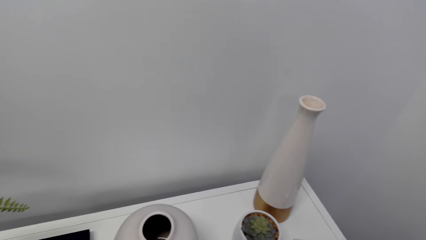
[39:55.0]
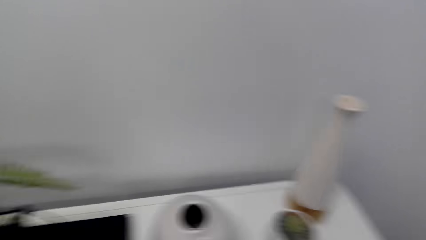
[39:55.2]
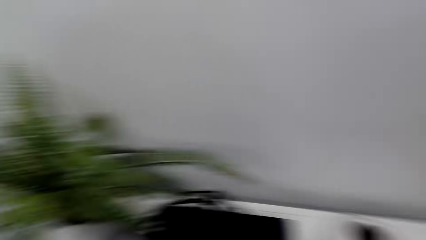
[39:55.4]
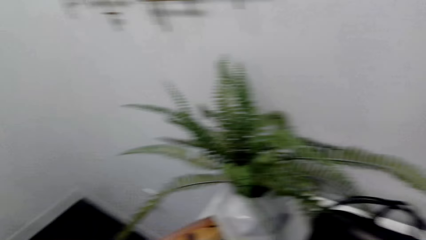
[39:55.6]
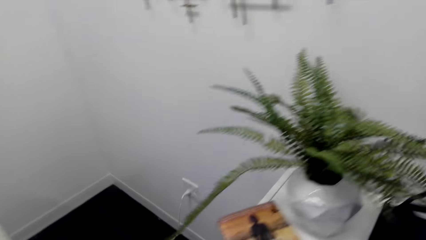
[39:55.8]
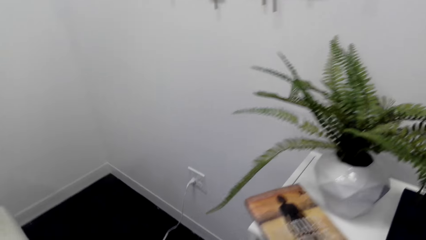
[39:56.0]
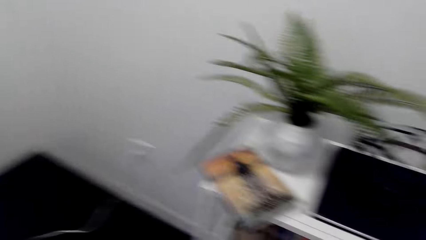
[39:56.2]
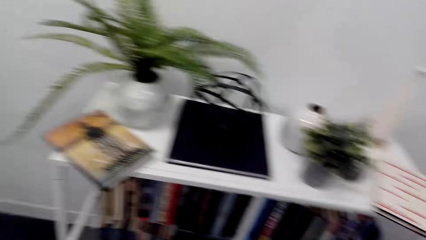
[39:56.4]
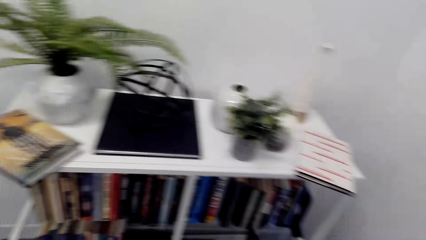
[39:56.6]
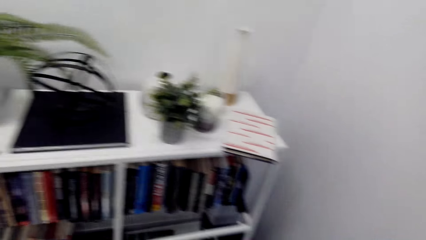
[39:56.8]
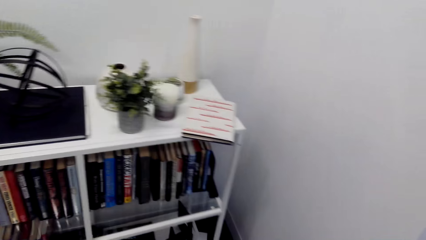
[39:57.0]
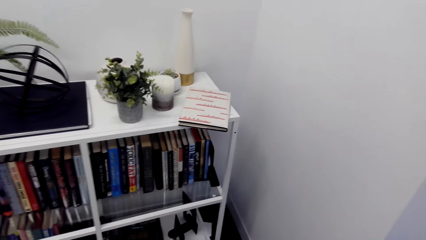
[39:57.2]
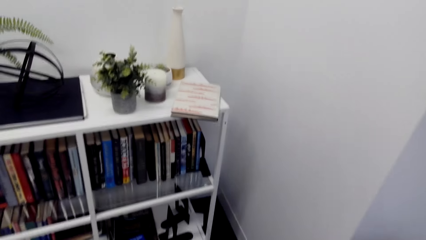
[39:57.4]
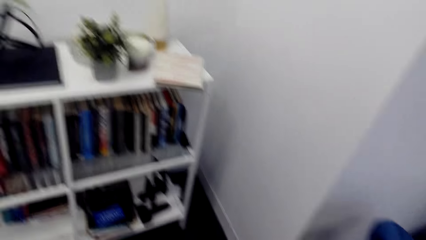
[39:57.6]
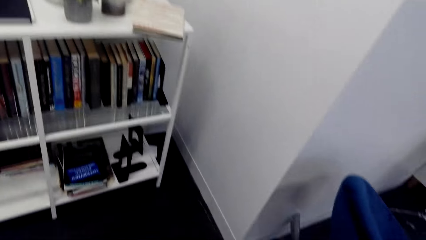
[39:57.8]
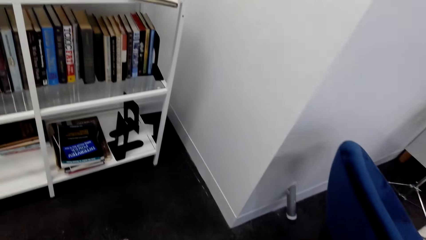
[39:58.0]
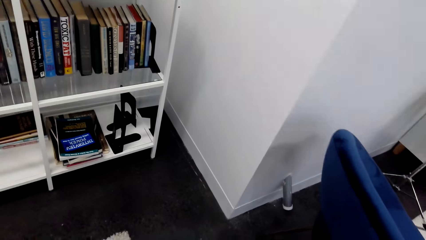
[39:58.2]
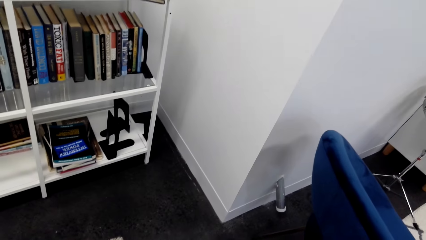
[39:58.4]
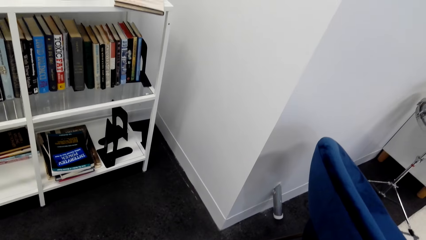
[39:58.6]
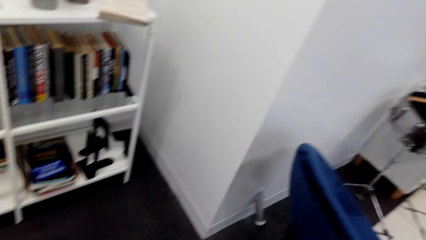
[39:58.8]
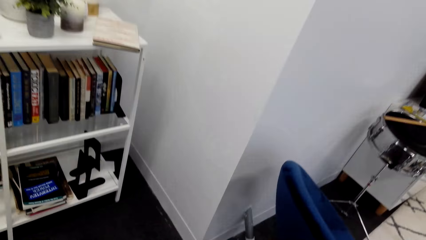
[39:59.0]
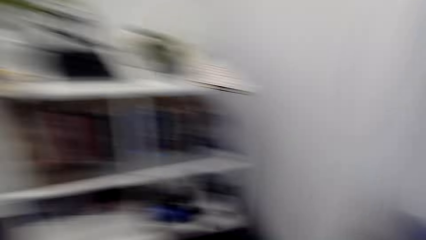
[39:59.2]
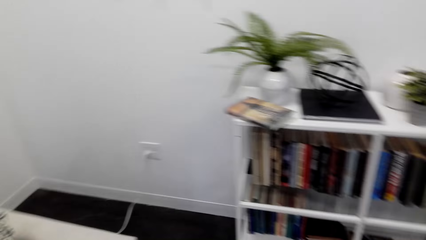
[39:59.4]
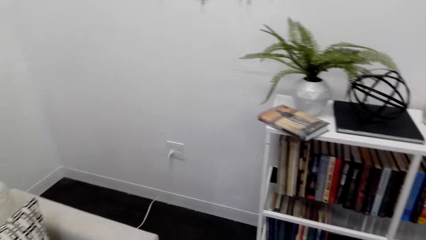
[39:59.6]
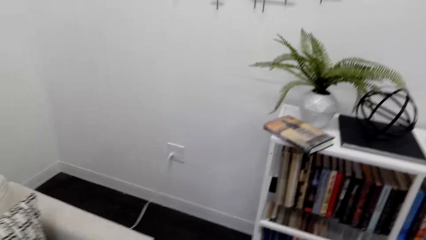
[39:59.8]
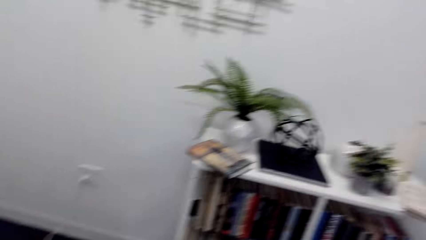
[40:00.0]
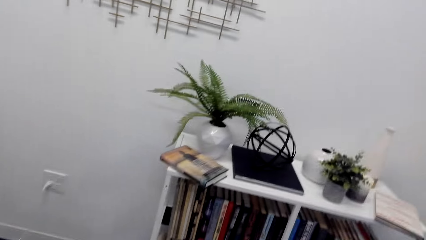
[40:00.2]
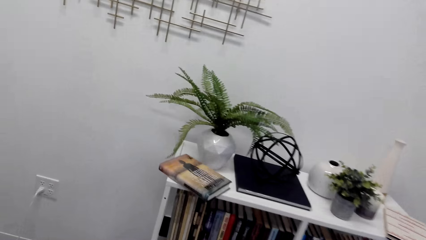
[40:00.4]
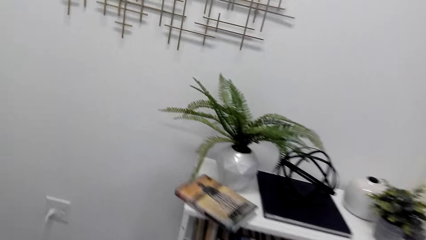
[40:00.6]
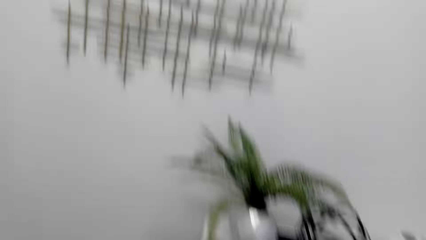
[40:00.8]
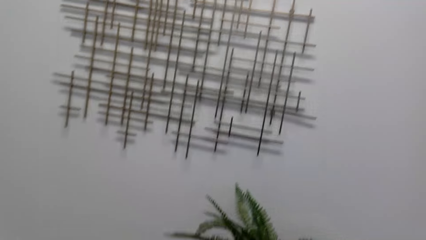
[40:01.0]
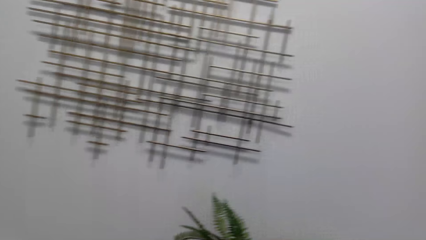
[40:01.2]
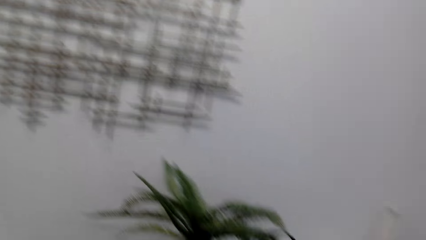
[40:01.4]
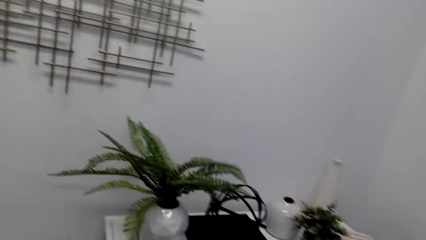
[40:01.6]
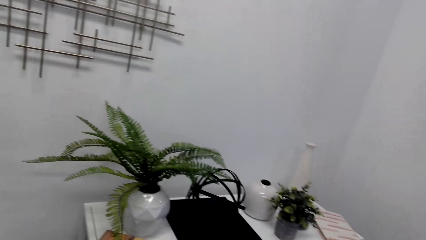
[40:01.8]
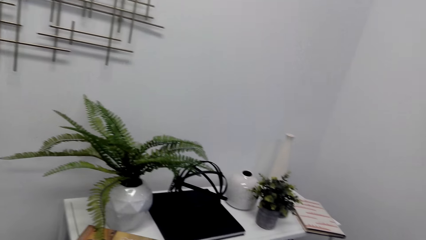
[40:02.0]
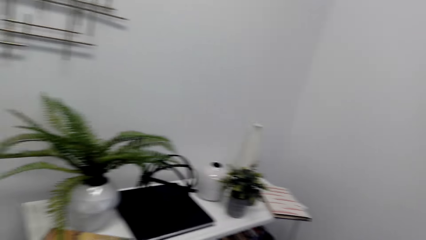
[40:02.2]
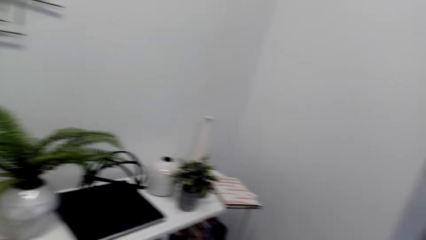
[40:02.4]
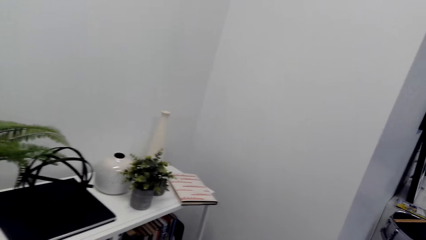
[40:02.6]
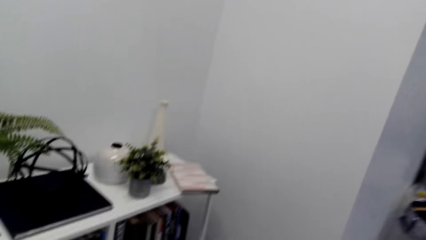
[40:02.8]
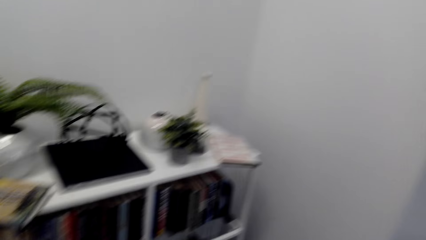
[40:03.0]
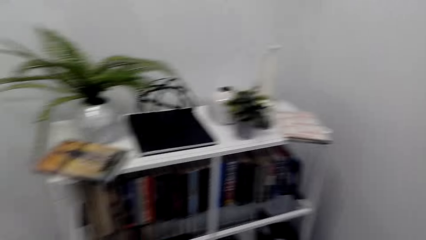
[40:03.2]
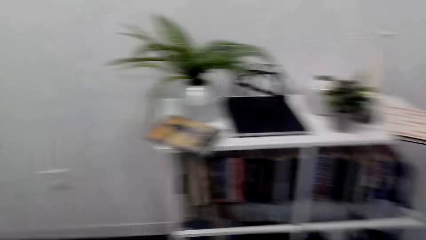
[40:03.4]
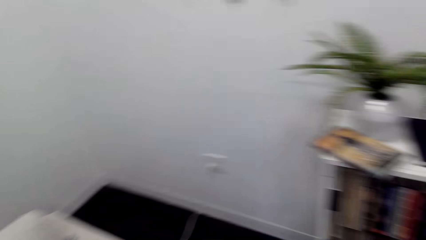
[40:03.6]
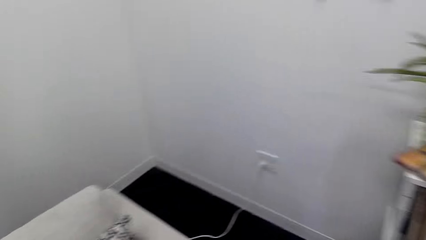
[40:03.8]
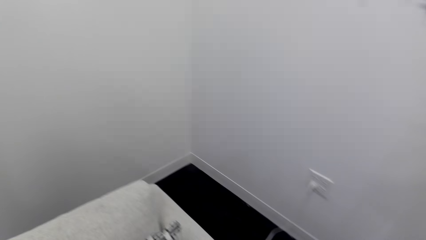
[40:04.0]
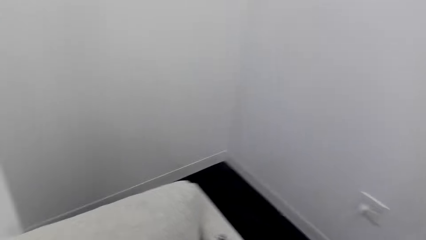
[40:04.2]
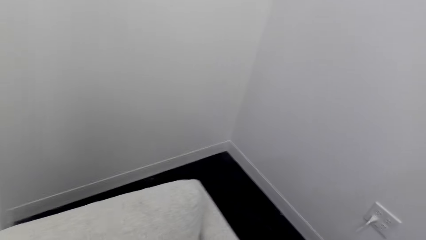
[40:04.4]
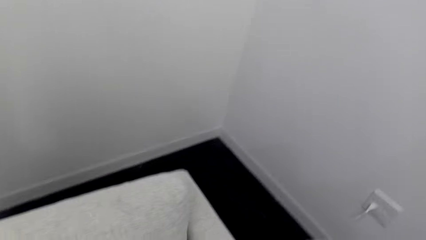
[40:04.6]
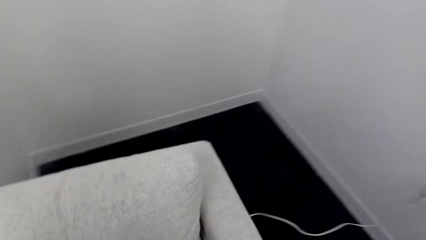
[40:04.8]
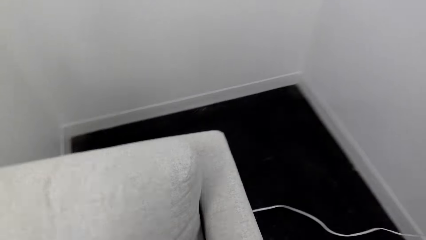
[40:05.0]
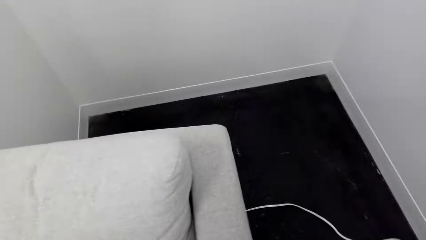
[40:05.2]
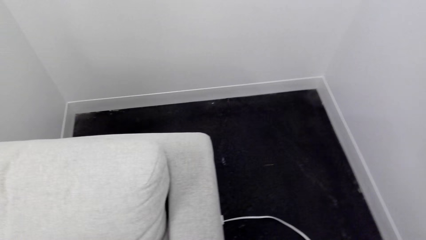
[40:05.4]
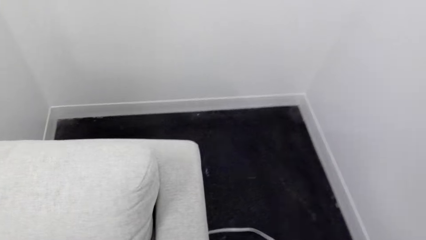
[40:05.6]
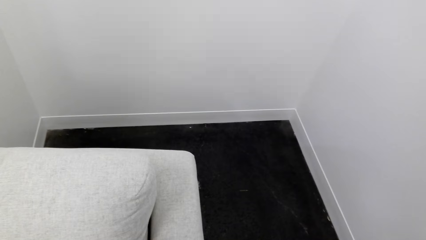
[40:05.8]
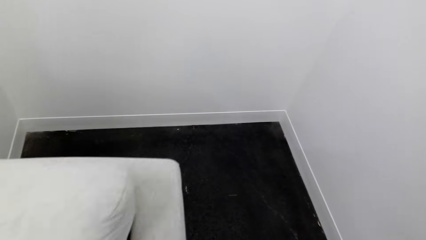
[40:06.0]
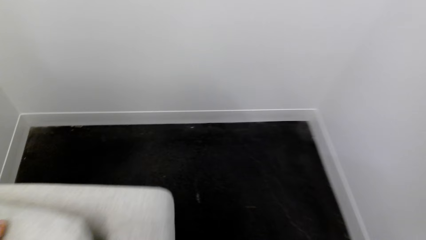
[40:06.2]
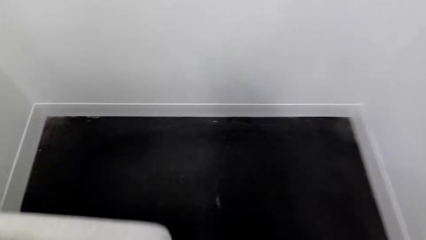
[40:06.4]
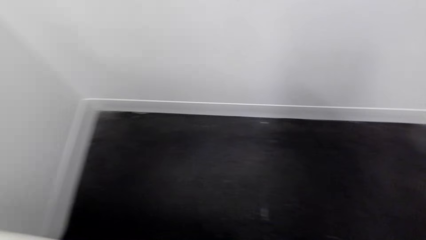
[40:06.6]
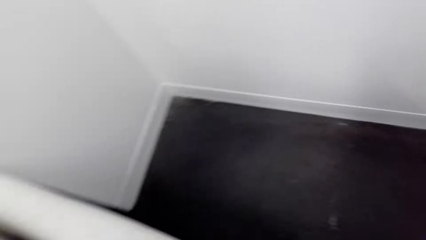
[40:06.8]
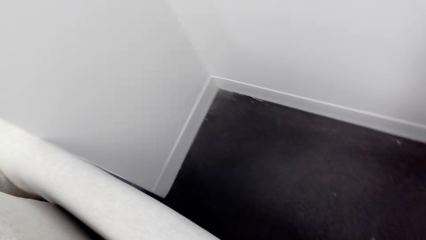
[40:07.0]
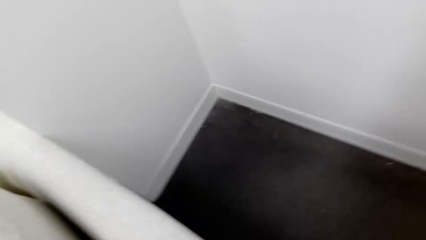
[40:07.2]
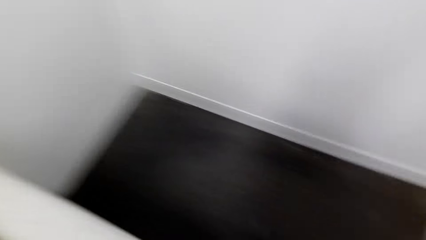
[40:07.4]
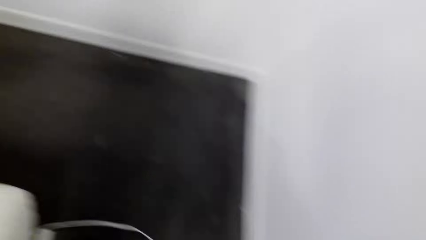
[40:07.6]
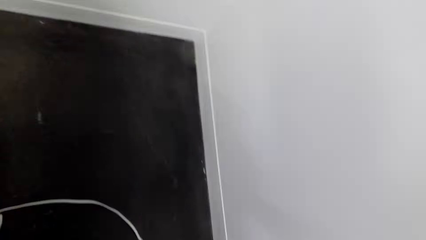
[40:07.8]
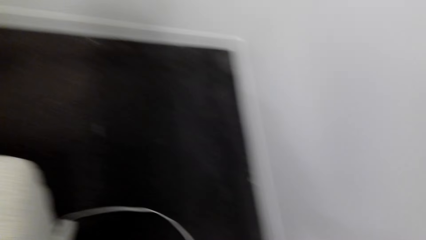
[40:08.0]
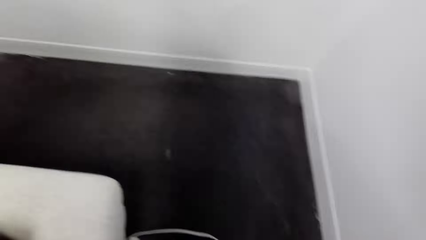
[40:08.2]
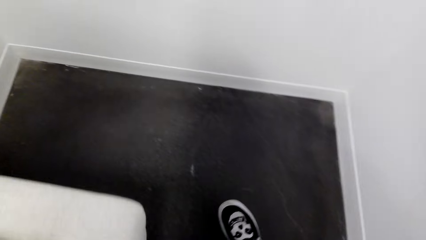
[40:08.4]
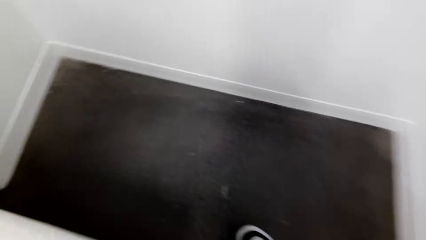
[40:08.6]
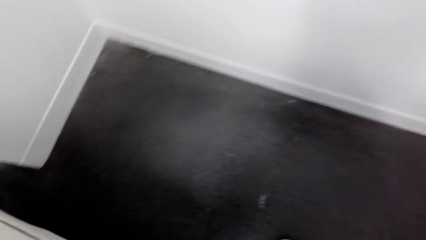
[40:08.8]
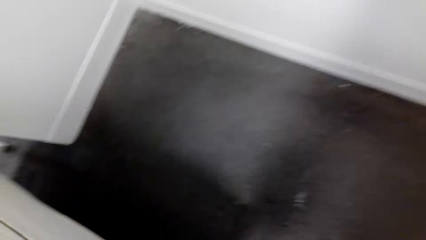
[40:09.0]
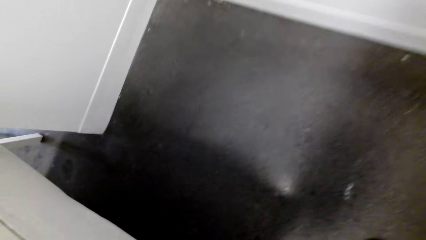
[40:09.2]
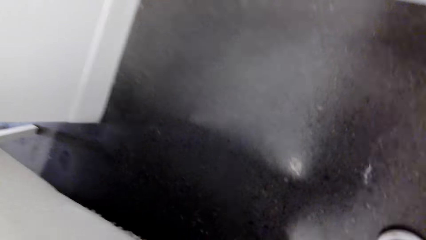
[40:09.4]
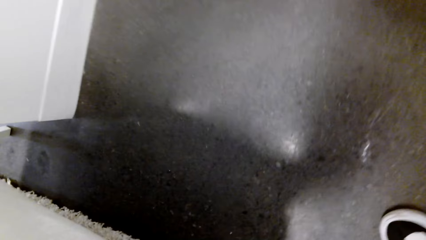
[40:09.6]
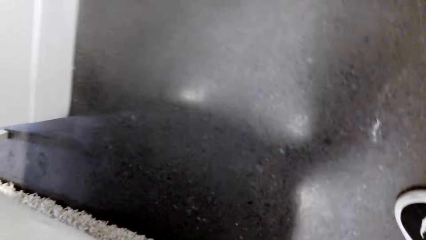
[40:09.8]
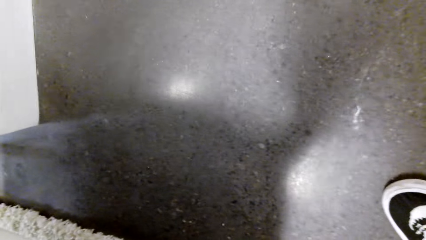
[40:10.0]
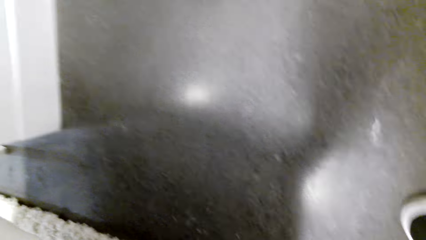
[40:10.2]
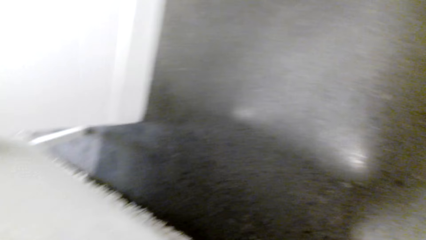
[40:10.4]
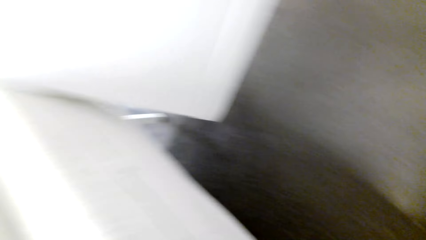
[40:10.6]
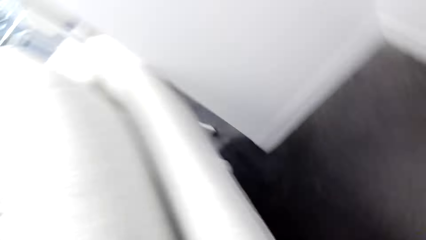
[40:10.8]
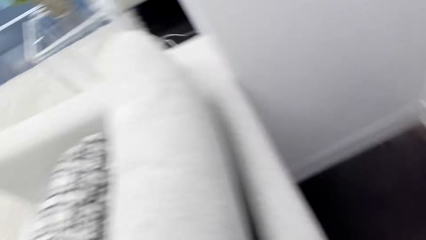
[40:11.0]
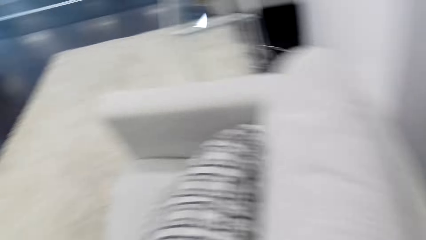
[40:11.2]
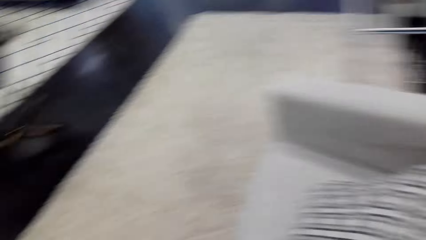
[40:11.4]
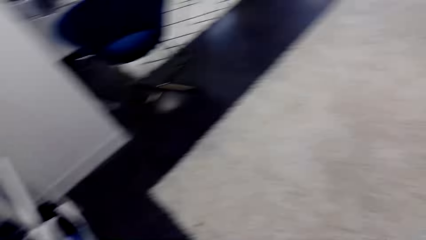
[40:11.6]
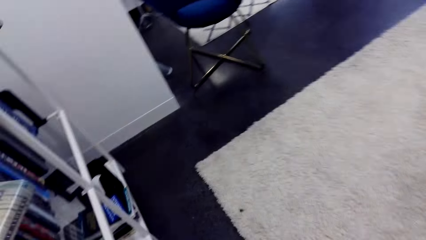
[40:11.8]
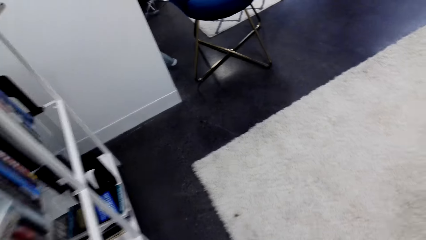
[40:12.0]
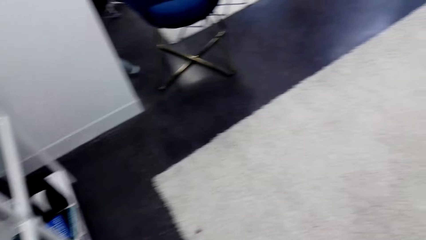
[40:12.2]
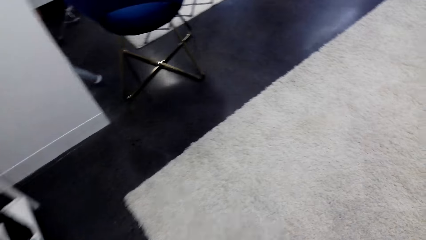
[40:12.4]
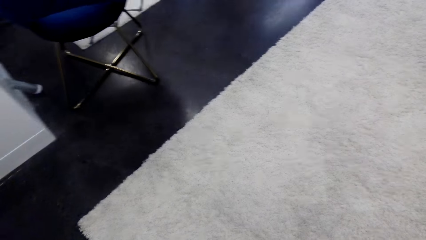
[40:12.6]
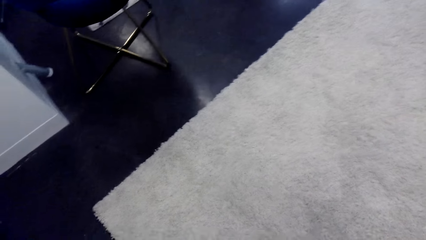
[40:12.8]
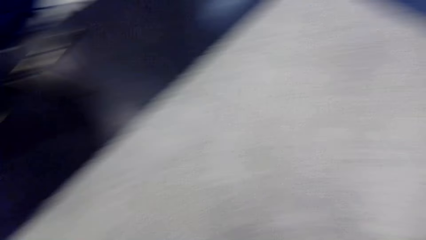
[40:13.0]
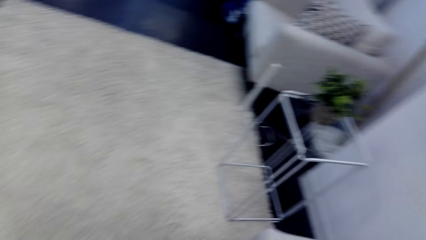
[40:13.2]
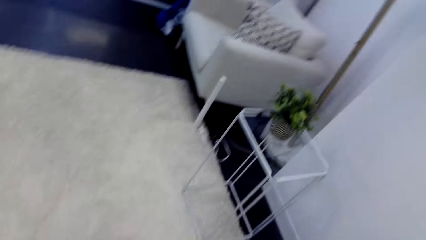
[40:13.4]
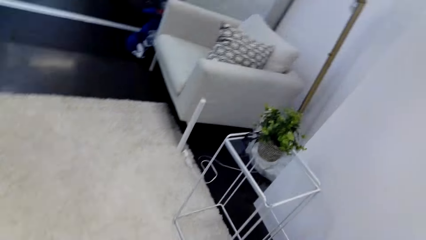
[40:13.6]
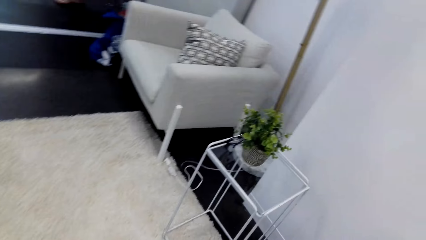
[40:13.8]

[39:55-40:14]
The camera wearer interacts with a person. They talk. They walk in the house.
